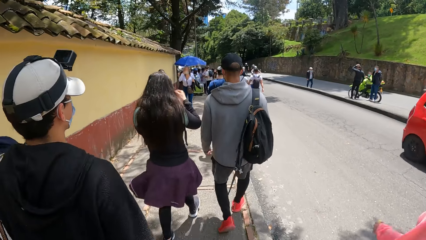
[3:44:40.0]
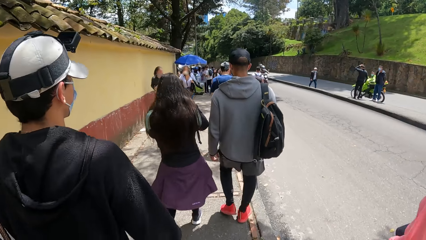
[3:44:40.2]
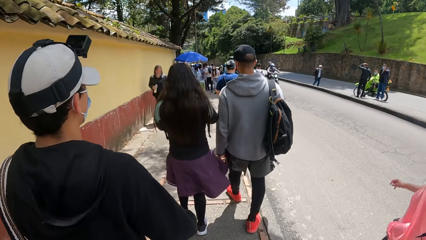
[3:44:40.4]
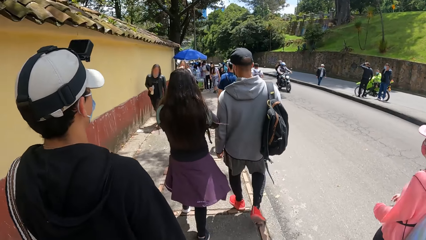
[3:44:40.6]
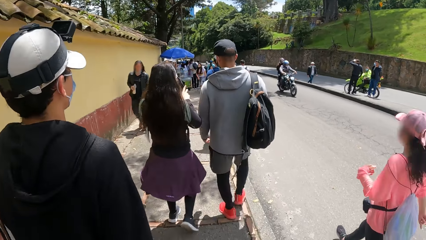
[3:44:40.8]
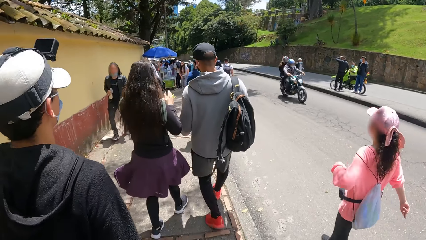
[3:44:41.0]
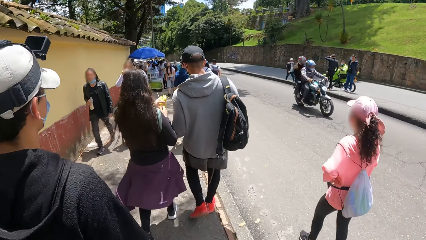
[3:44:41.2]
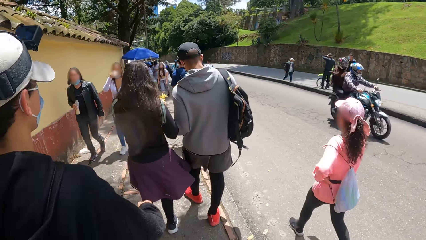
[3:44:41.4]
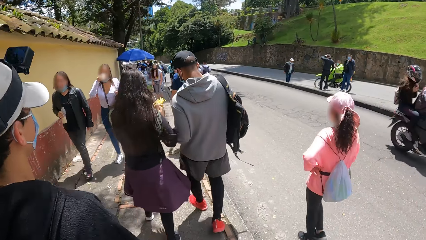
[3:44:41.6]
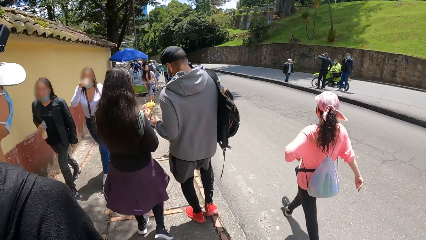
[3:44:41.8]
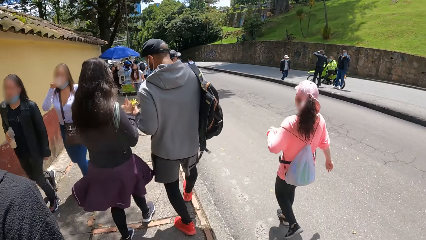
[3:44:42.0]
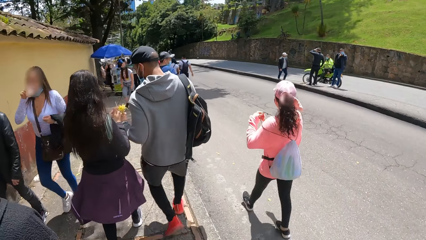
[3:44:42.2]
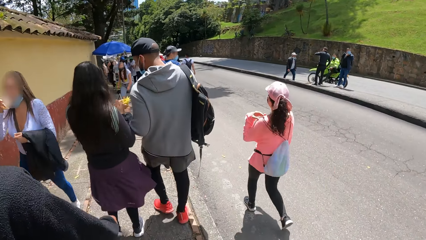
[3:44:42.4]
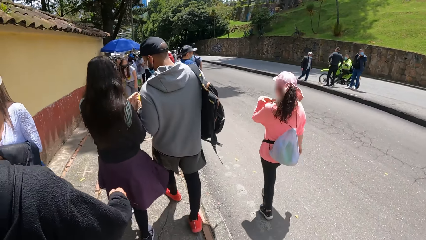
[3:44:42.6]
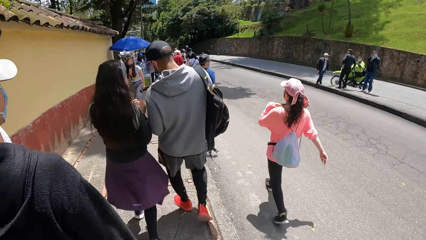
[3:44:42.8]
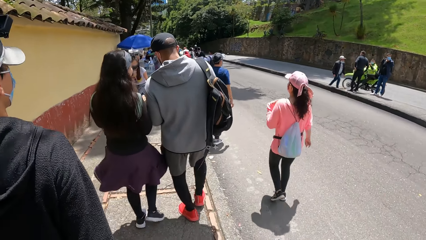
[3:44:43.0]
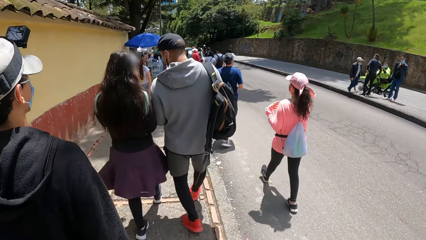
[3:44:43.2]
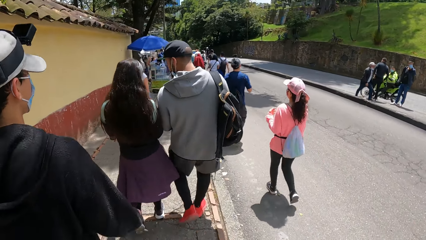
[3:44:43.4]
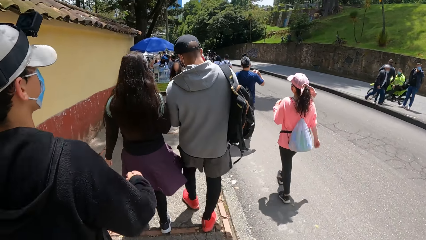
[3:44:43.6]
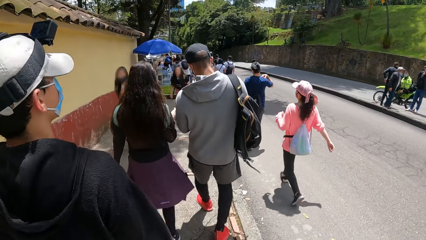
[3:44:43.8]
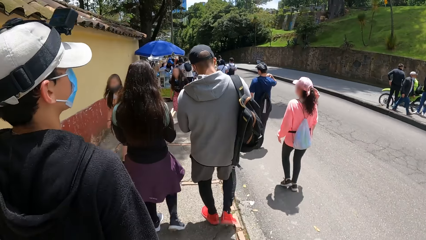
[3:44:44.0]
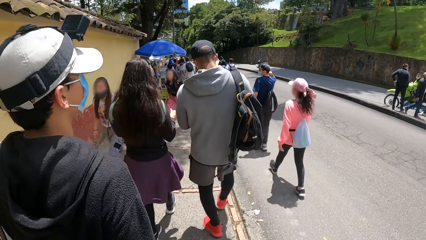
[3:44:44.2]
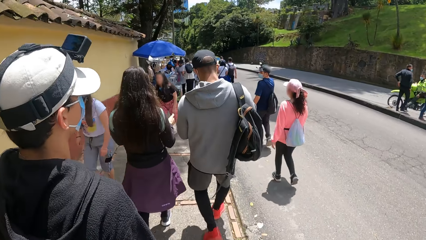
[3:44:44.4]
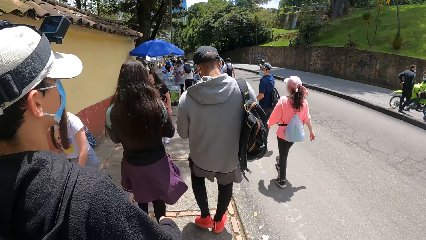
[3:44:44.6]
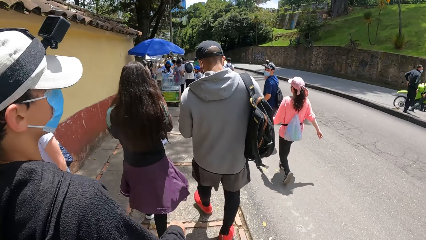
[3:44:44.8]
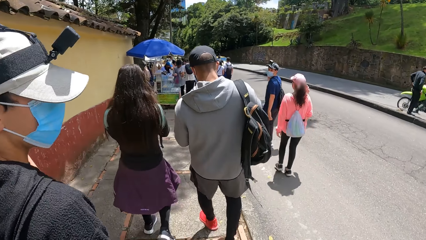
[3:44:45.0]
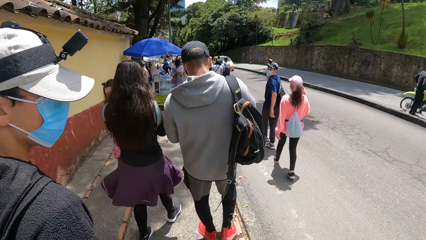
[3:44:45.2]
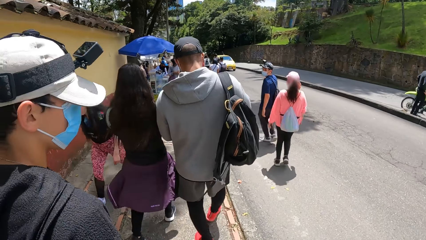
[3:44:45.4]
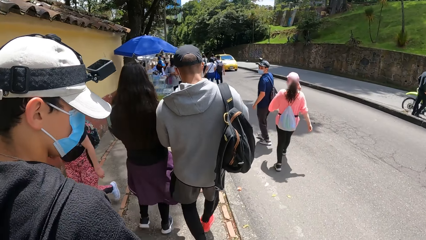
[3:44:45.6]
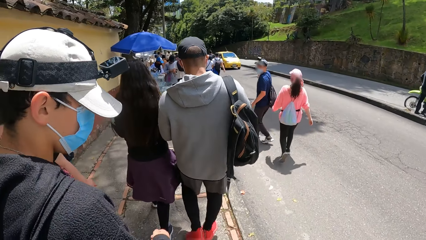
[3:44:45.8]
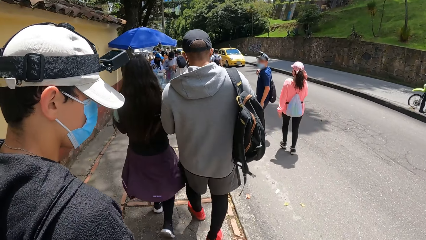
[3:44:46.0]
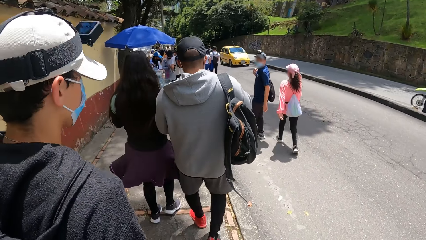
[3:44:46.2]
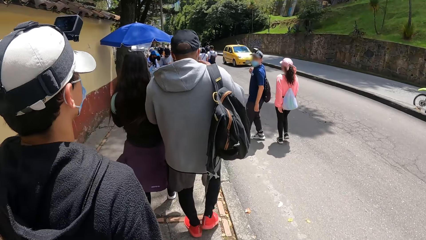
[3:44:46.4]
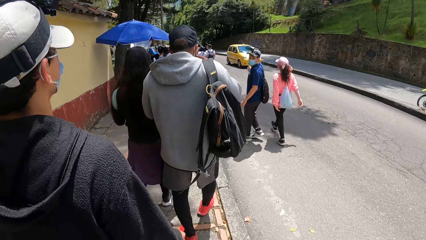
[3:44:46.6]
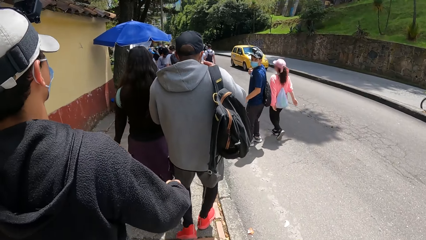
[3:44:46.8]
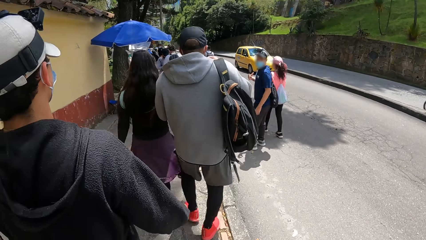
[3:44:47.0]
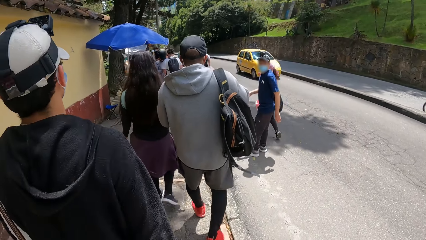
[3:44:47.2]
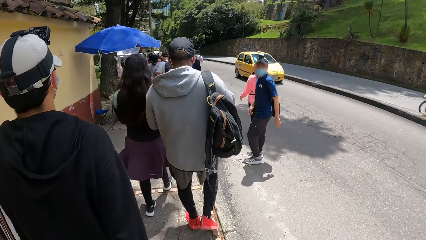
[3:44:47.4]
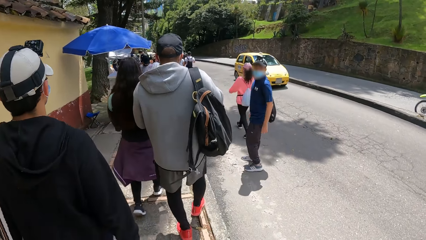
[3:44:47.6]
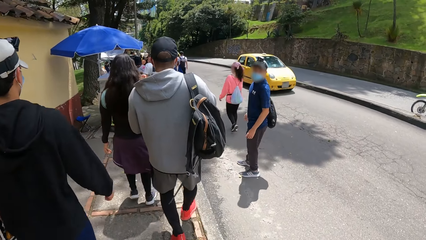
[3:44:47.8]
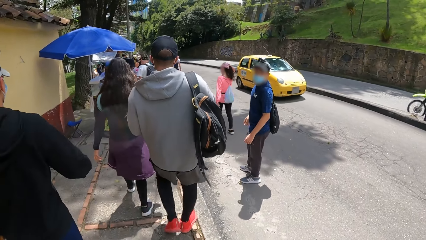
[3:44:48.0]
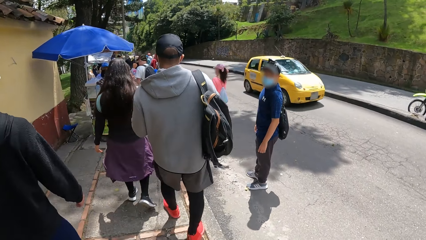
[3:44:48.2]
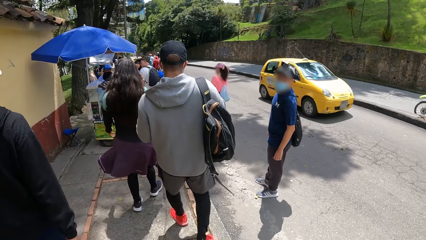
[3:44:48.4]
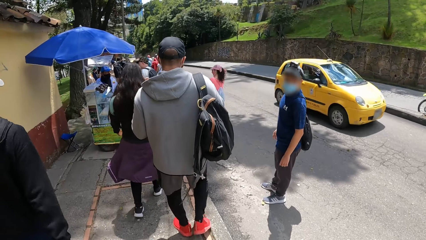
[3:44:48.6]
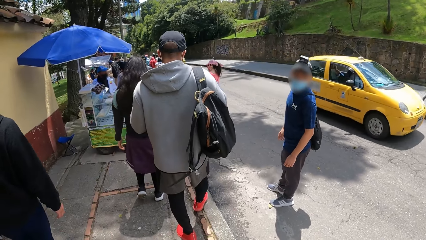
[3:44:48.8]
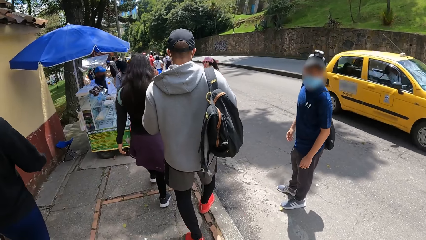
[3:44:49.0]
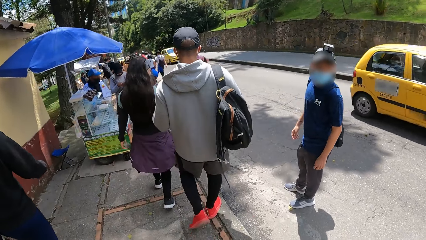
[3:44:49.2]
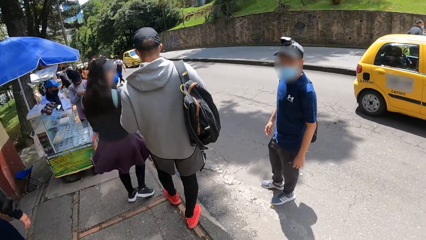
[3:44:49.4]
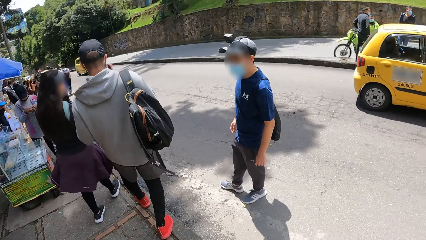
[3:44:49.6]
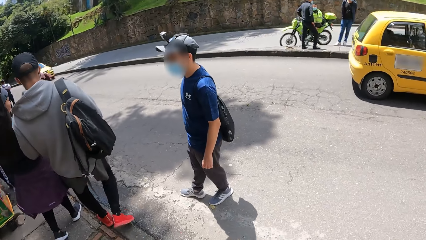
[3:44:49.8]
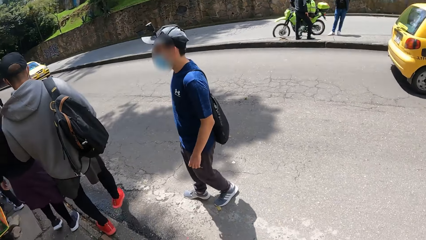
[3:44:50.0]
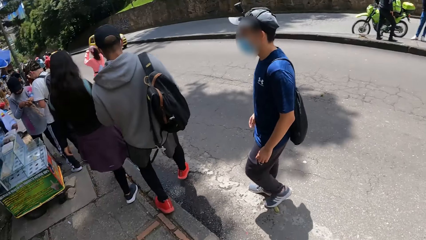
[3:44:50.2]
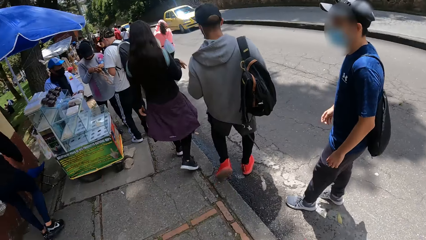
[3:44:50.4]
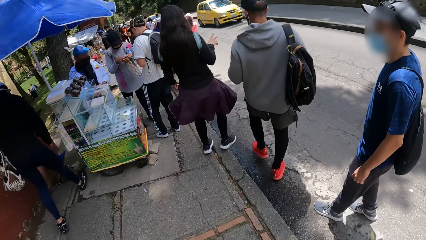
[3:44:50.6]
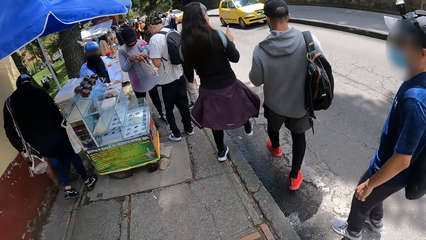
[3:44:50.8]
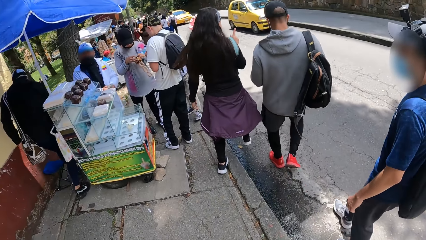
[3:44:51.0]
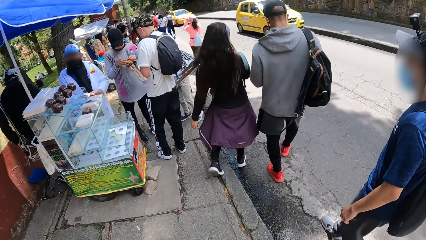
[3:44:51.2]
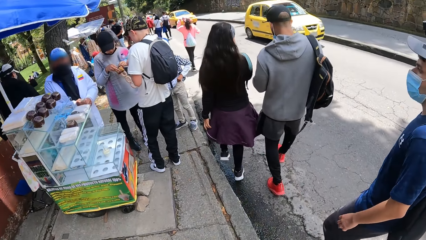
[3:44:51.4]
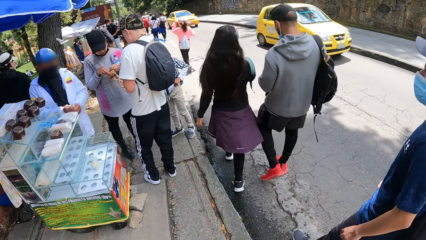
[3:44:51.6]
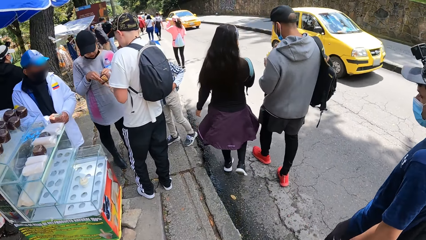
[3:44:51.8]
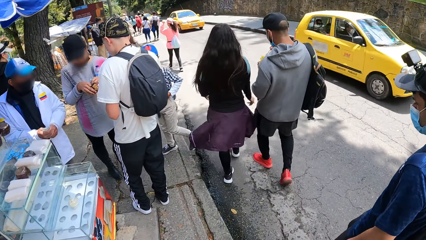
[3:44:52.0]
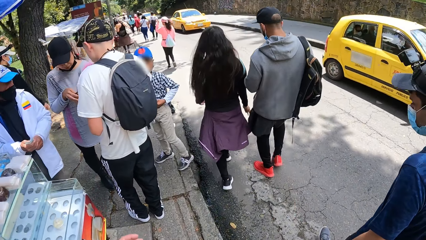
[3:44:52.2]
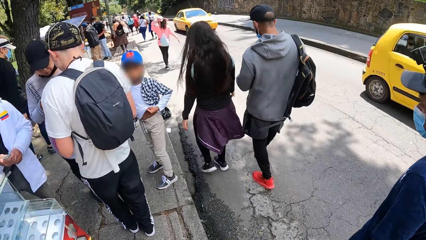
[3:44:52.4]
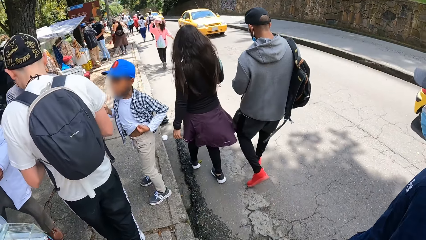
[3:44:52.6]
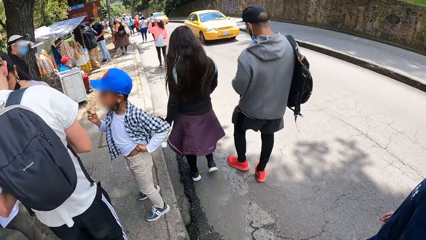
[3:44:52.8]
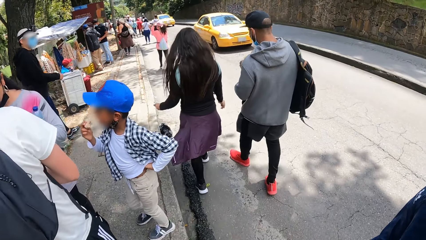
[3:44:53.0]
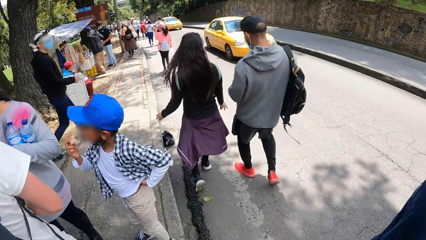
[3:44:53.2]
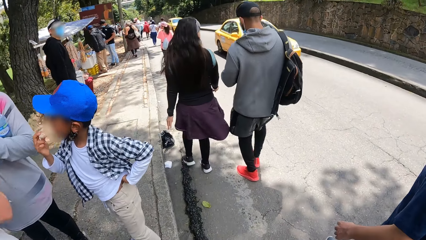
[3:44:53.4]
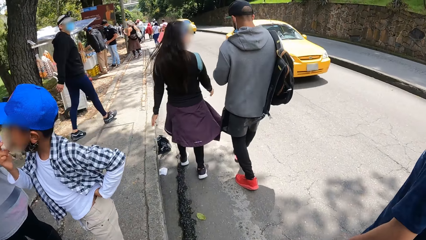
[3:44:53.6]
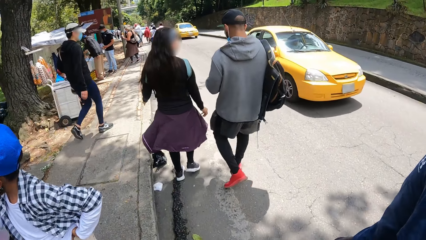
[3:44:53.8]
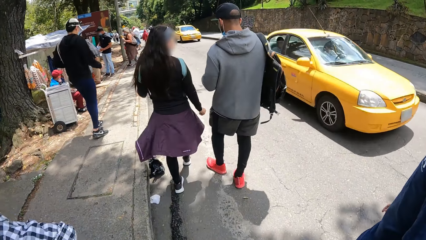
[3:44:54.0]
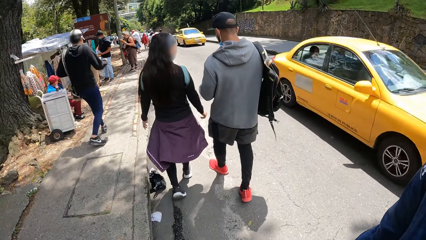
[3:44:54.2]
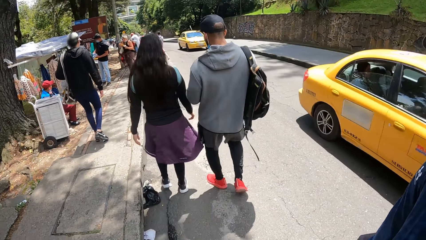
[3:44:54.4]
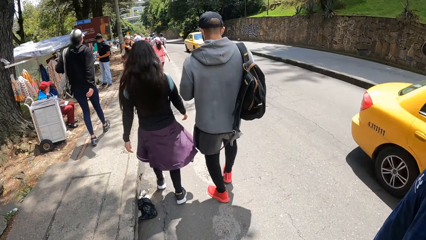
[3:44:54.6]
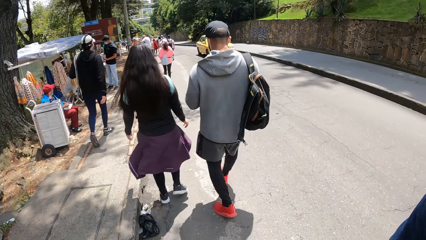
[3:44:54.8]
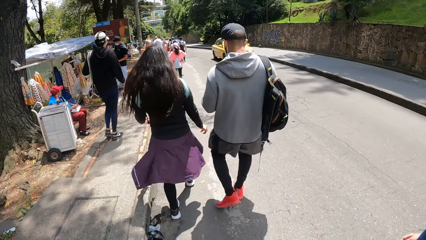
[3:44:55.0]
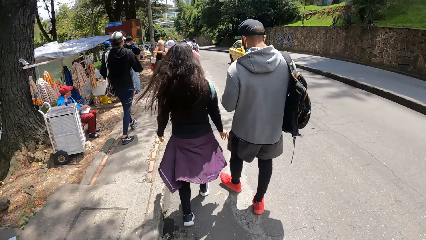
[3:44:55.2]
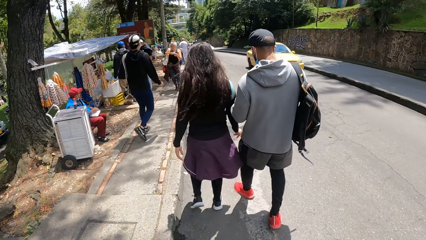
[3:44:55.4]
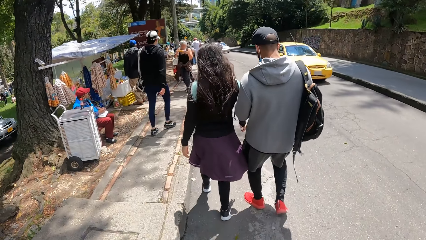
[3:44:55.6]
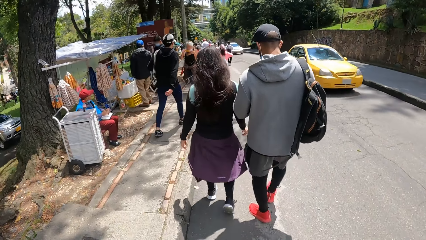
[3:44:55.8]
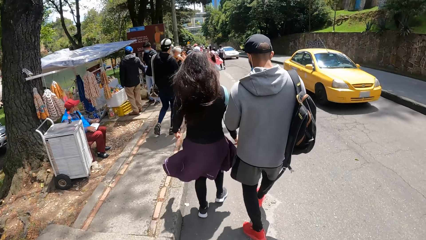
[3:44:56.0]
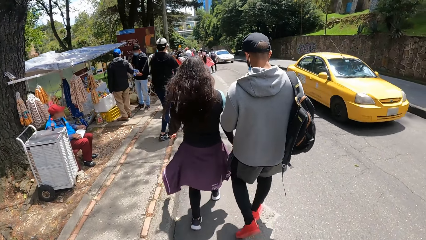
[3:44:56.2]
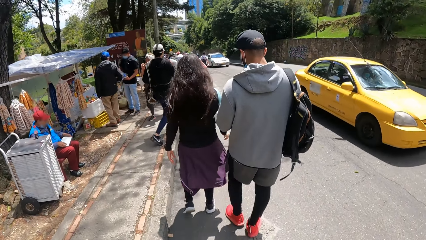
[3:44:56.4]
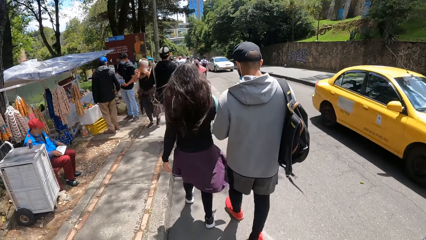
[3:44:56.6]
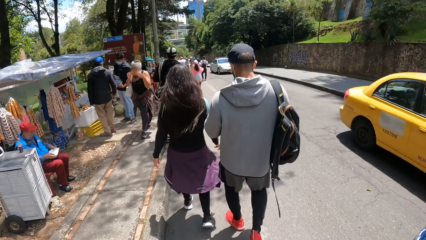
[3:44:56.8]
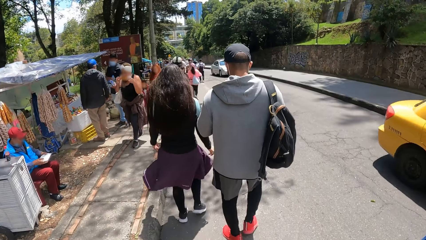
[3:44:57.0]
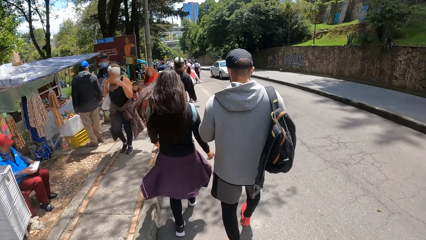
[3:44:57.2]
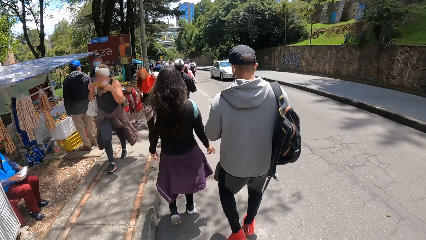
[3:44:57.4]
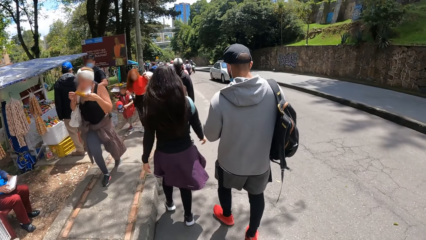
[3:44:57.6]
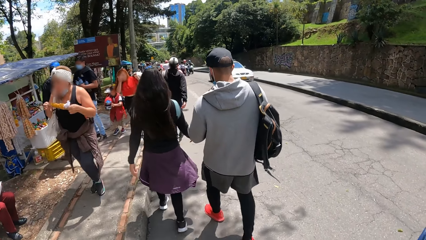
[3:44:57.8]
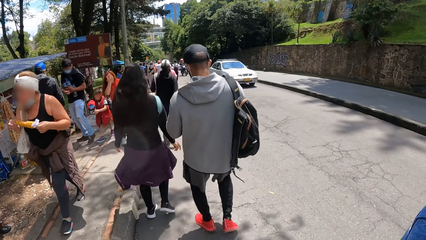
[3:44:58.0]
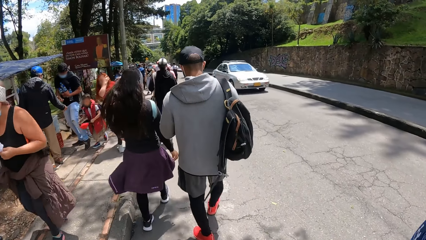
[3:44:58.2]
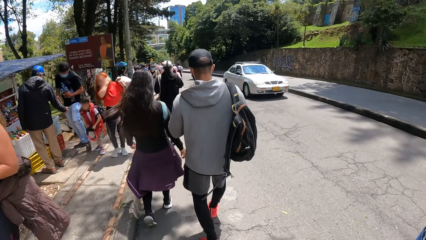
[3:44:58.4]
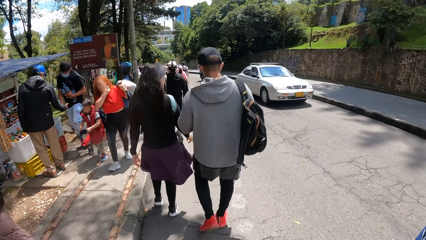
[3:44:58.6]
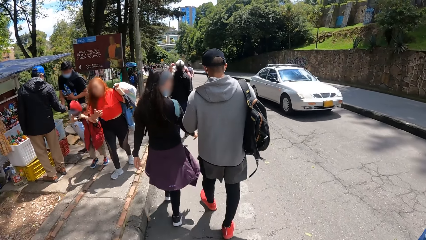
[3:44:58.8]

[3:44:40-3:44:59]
The man walks on the road. The camera wearer walks on the road. Another man walks on the road.
